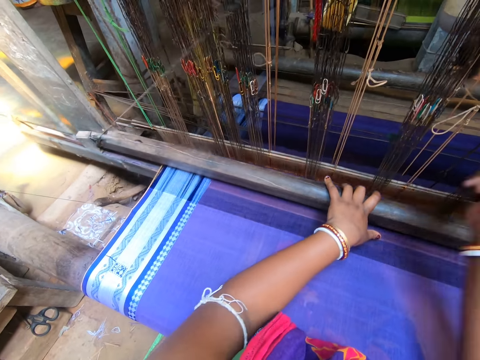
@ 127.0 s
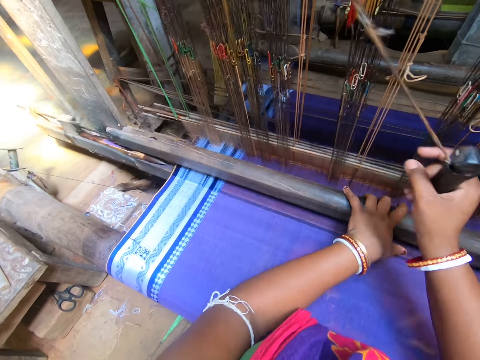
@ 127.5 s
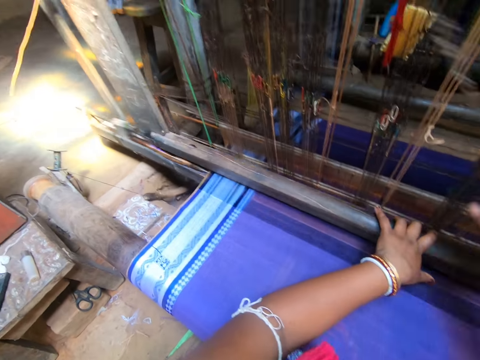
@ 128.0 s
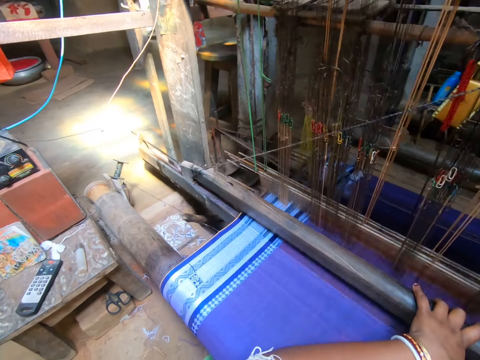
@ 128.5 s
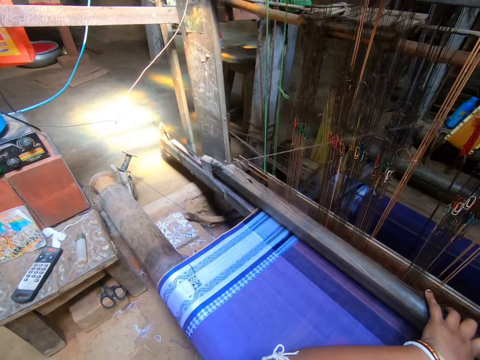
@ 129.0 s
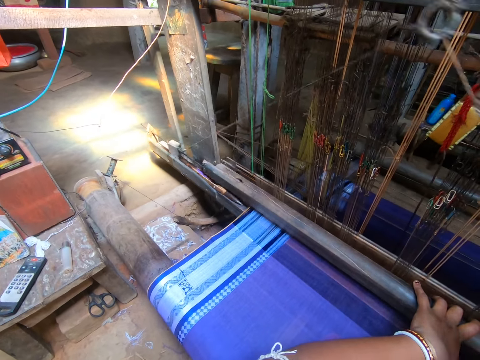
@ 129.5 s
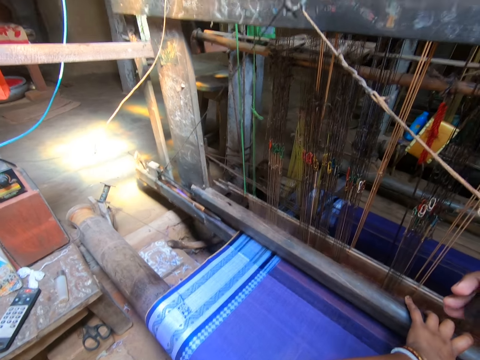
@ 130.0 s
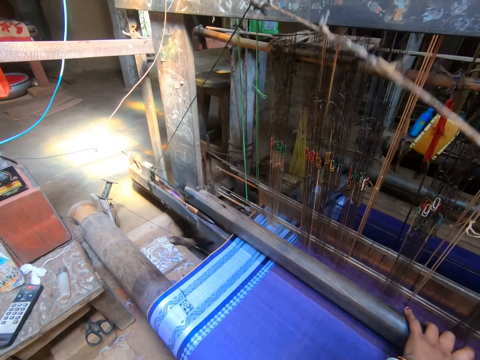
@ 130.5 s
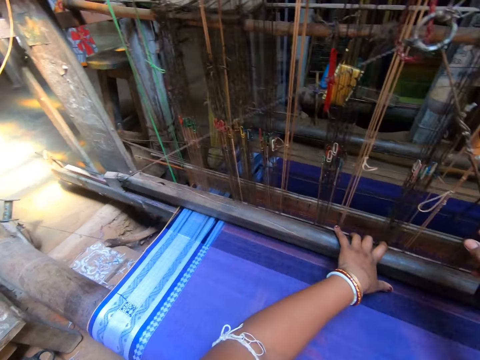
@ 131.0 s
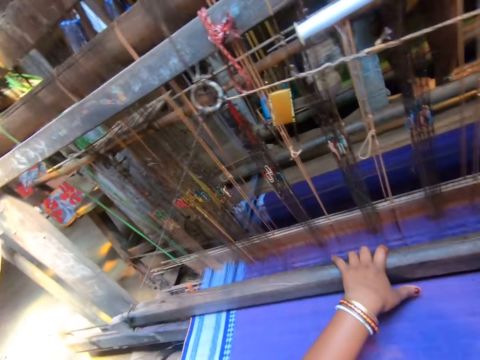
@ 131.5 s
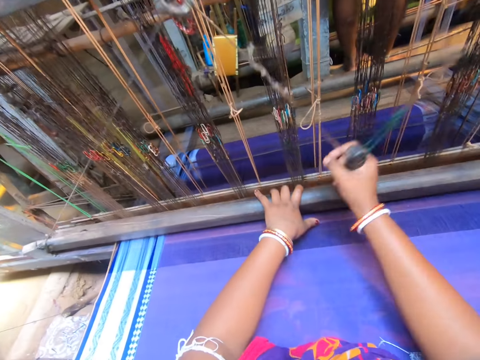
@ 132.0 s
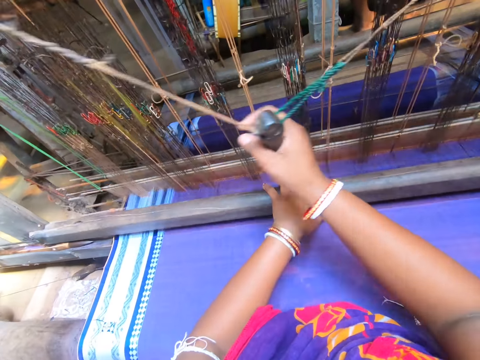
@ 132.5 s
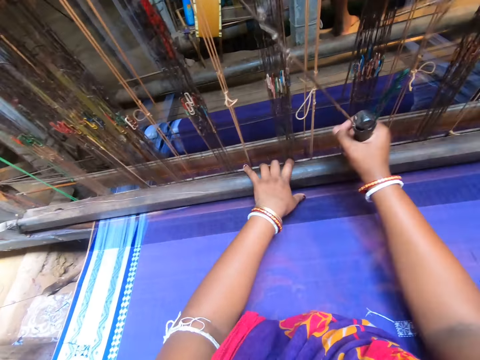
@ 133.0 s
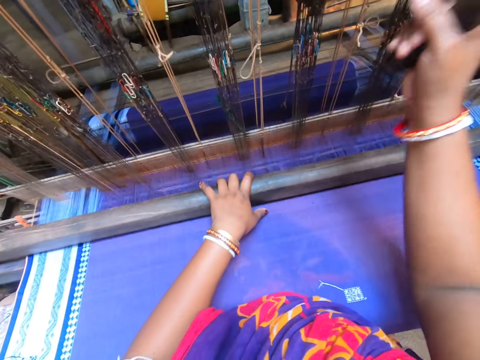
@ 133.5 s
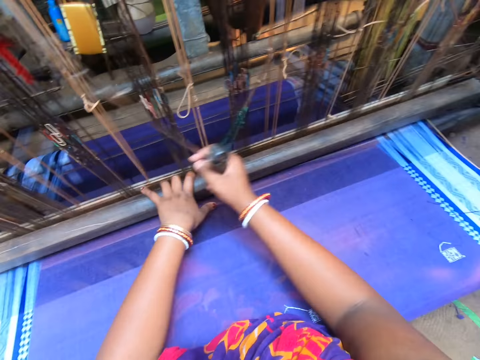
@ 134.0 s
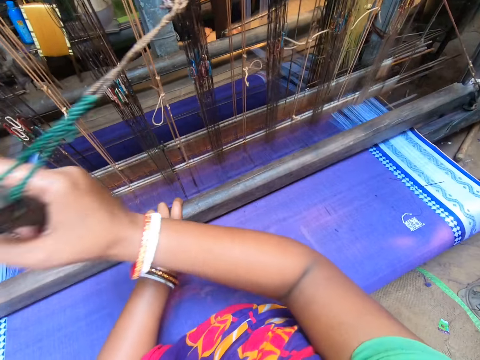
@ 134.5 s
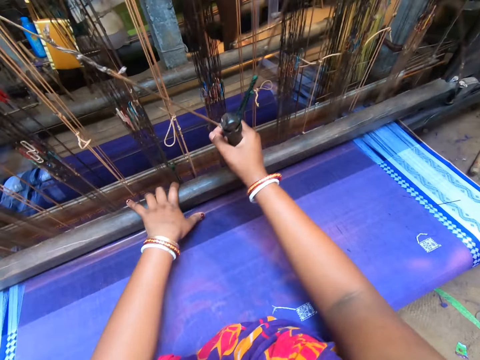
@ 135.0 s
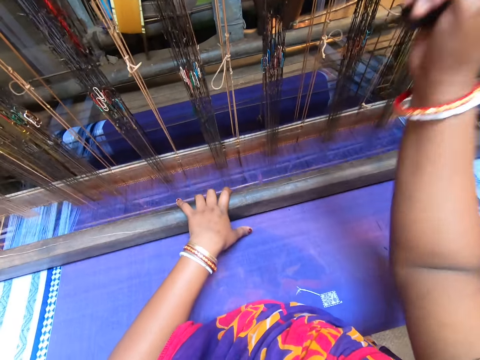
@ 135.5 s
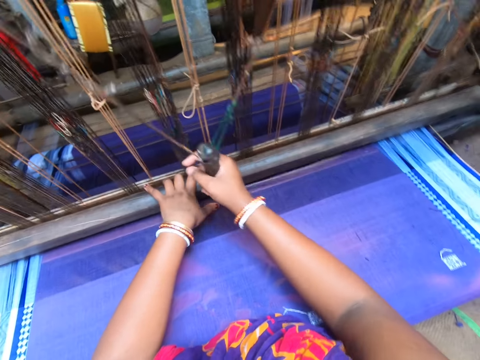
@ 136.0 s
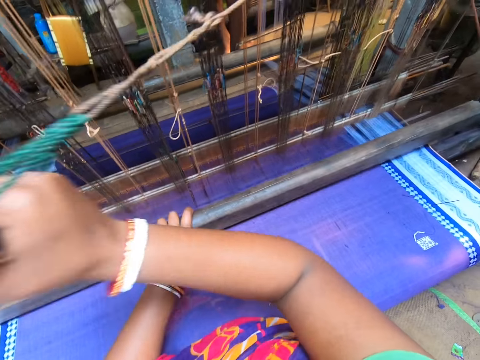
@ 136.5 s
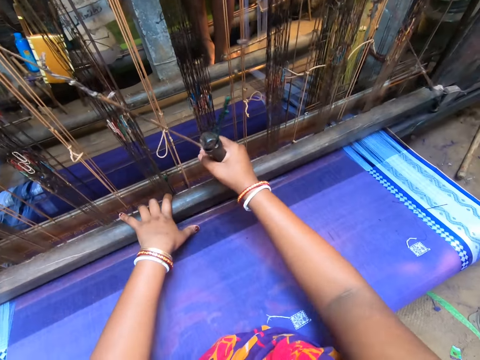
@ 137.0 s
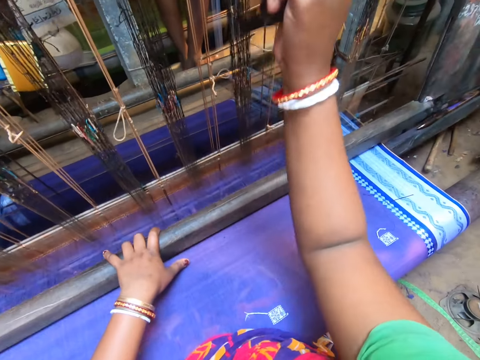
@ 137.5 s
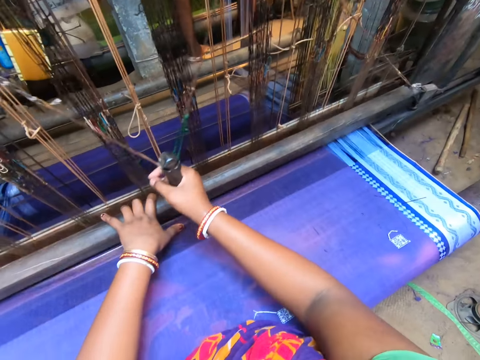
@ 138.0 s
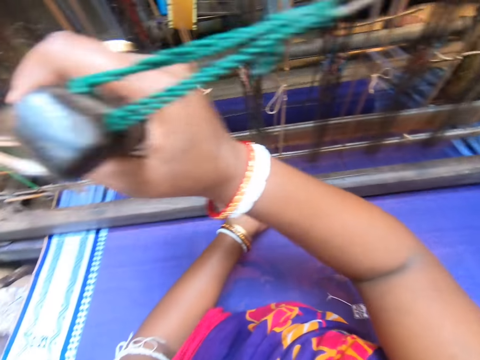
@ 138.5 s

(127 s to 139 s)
The camera wearer knits a piece of cloth. They adjust a thread on the piece of cloth. They knit the piece of cloth. They adjust the thread on the piece of cloth.

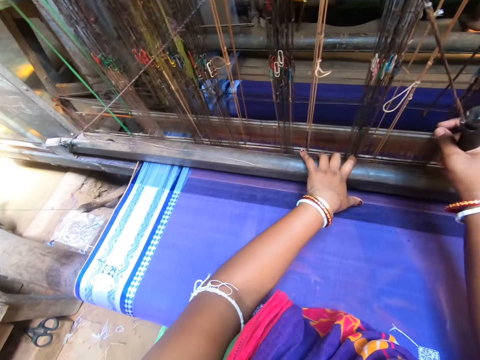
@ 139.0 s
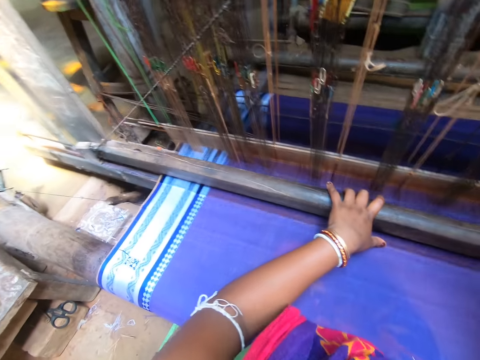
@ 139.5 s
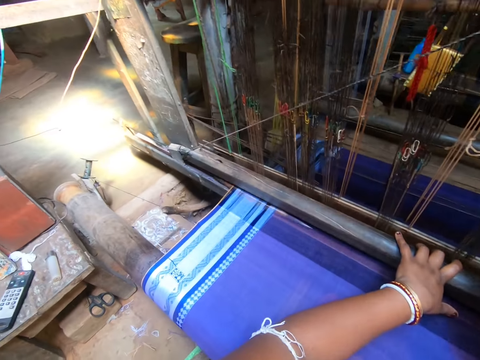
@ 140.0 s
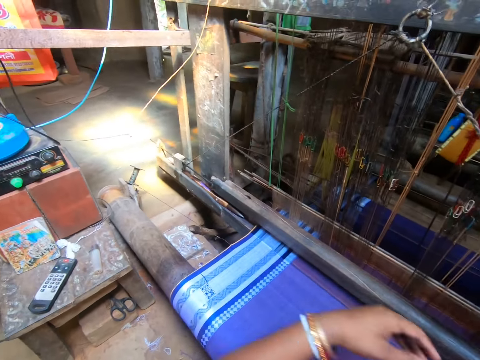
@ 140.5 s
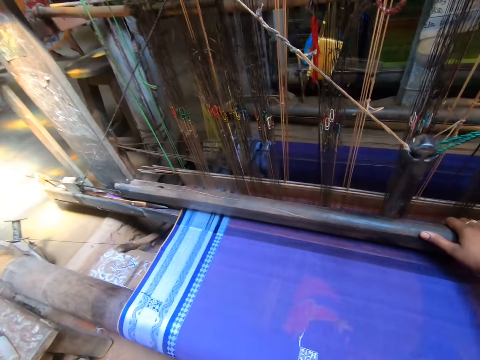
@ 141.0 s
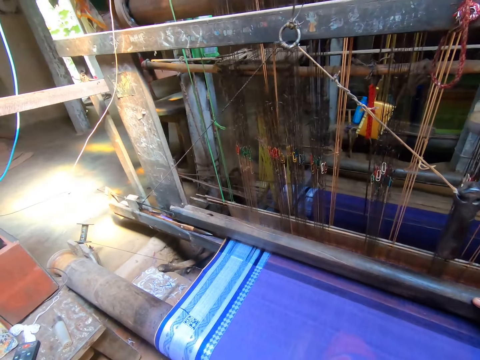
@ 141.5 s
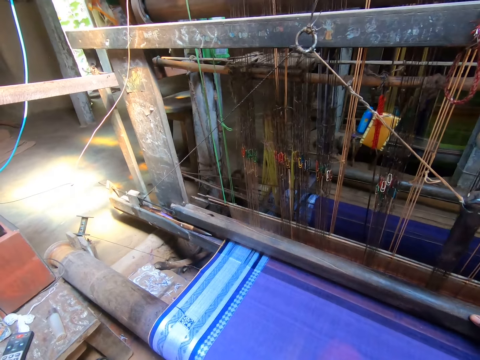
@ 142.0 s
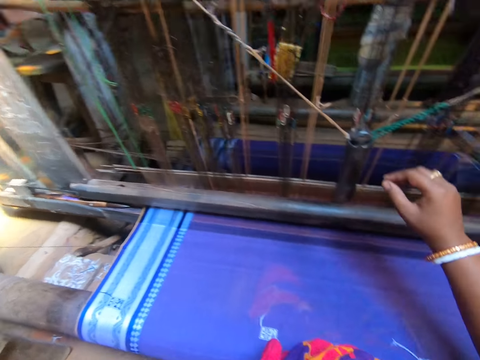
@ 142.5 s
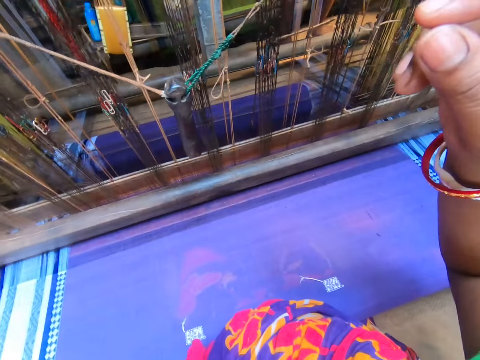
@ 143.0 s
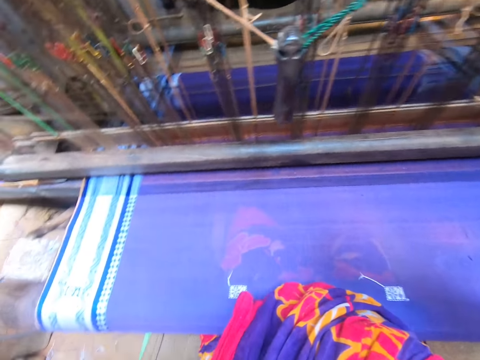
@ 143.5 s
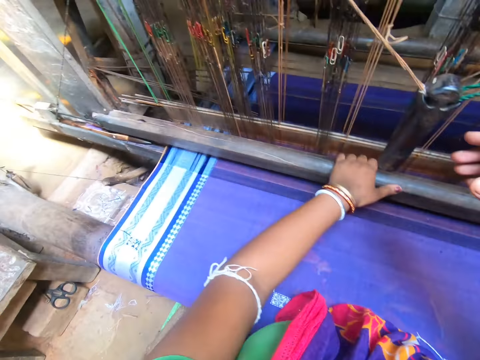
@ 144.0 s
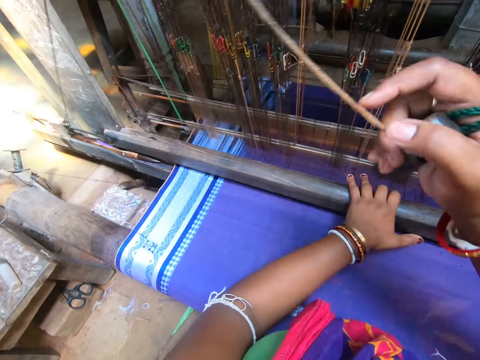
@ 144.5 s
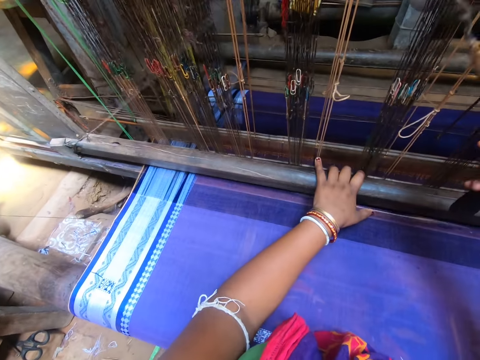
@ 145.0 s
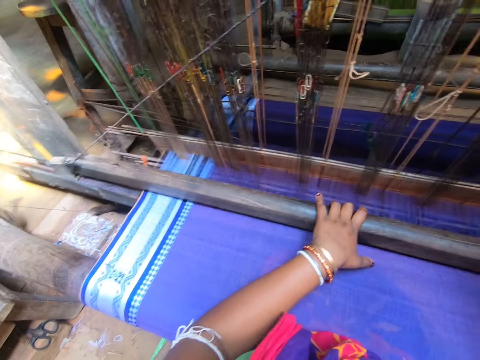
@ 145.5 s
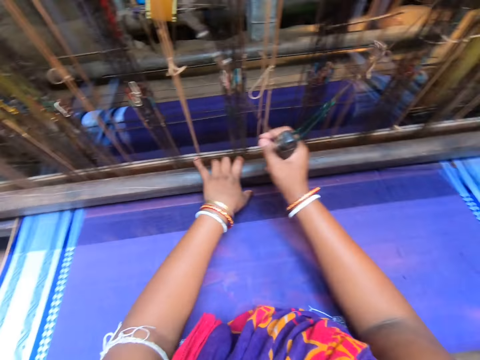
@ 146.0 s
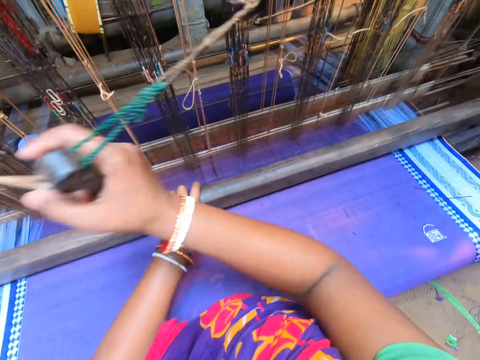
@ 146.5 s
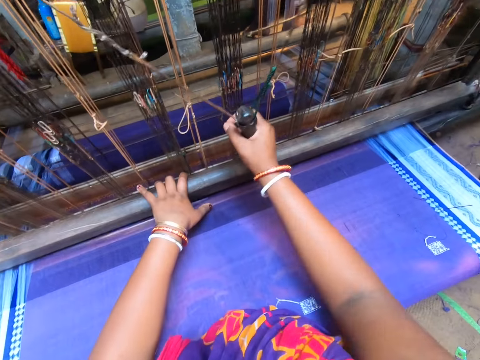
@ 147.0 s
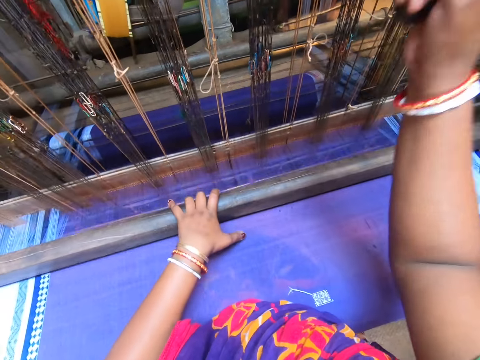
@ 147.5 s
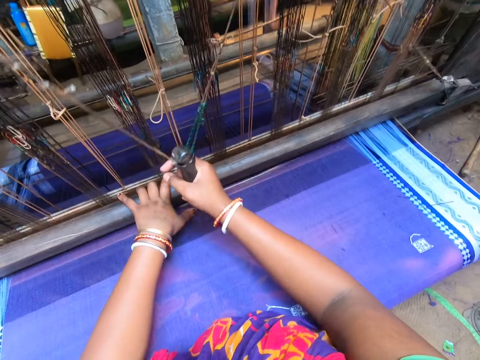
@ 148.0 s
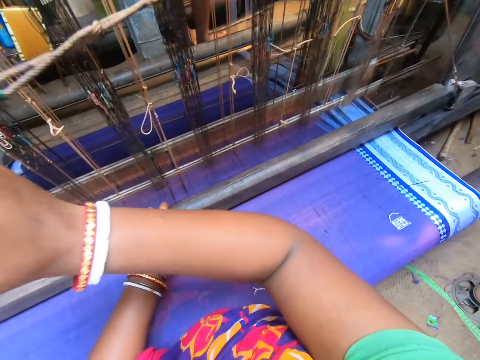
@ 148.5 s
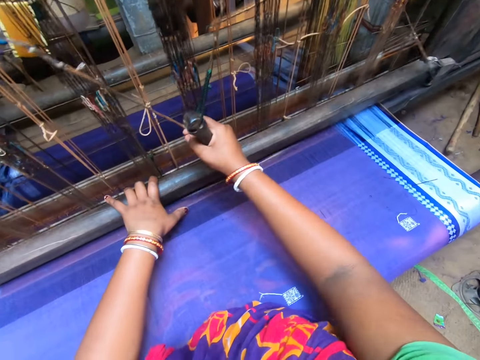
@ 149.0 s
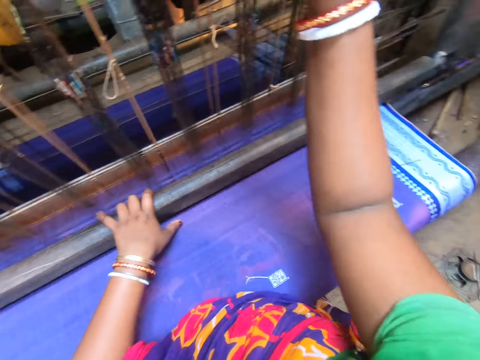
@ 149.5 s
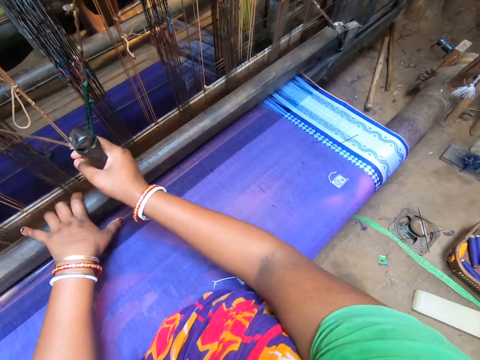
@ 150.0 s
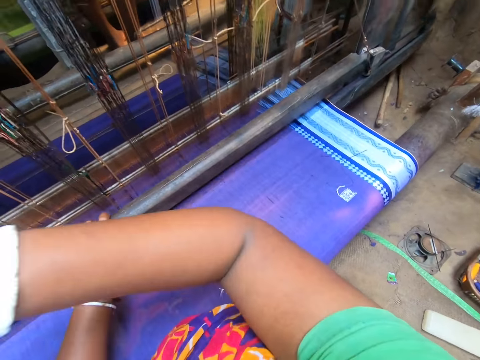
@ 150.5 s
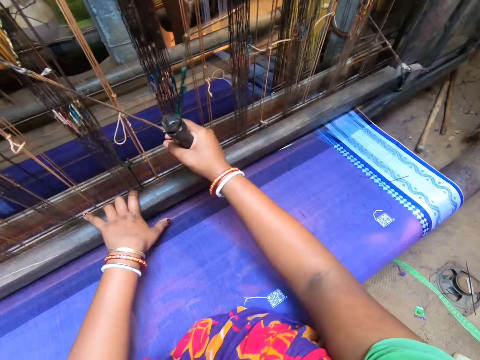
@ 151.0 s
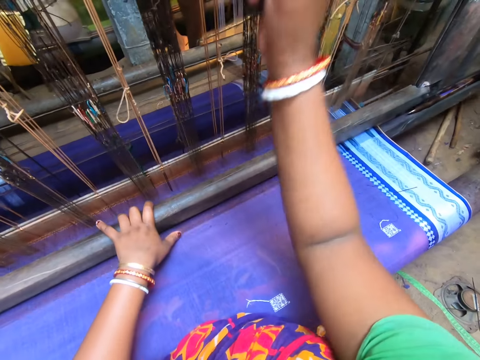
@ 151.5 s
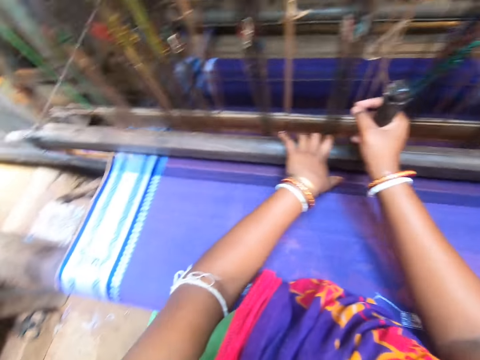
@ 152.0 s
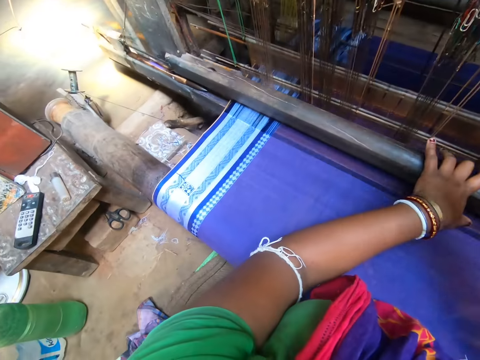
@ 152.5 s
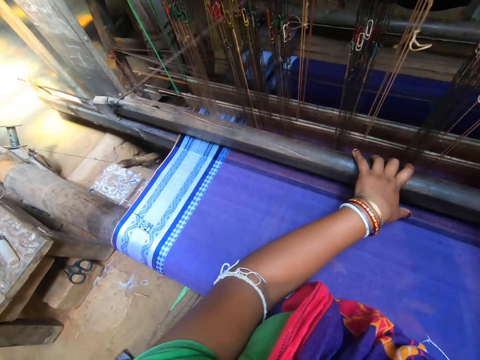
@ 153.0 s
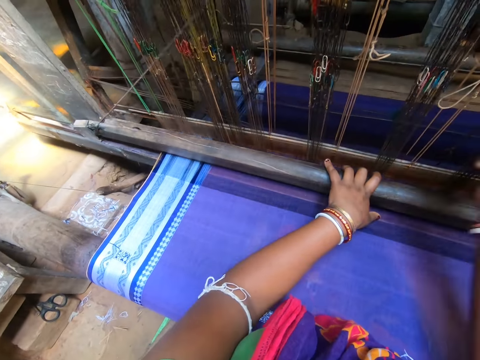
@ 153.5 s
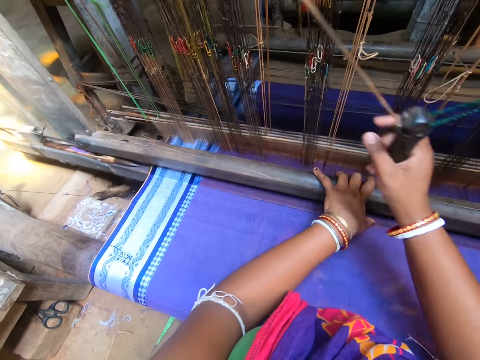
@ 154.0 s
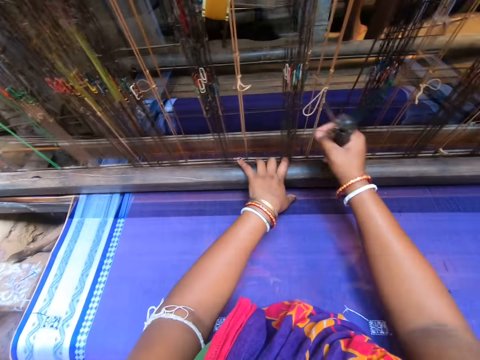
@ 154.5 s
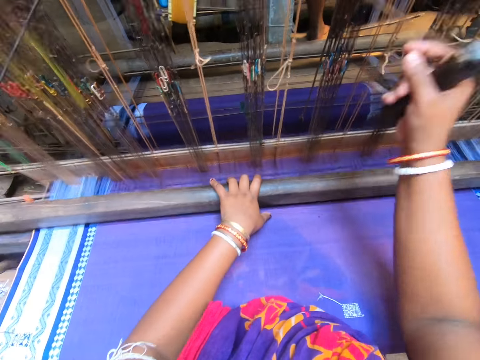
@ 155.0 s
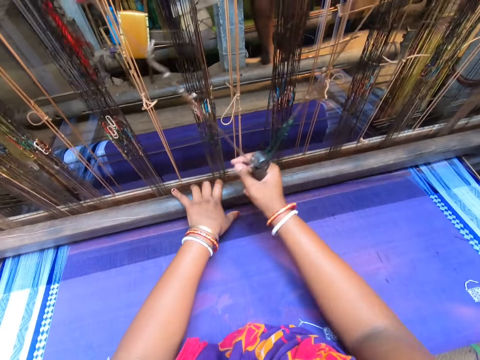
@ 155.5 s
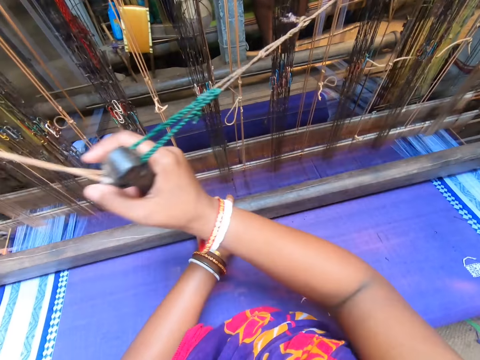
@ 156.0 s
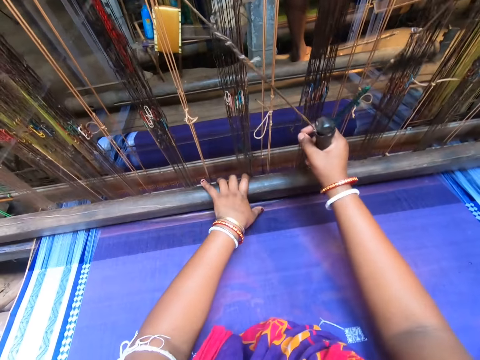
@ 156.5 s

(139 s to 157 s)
The camera wearer knits a piece of cloth. She touches the camera on her head with her left hand. She touches the camera on her head with her right hand. She adjusts a thread on the piece of cloth. She weaves the cloth on the loom machine with both hands. She adjusts the thread on the piece of cloth. She knits the piece of cloth.
